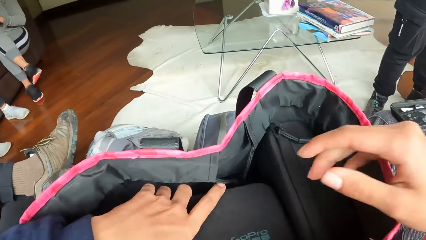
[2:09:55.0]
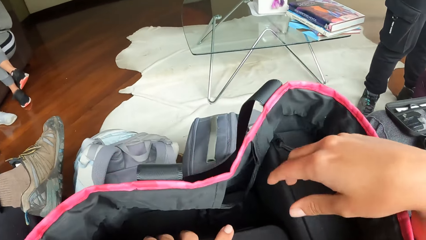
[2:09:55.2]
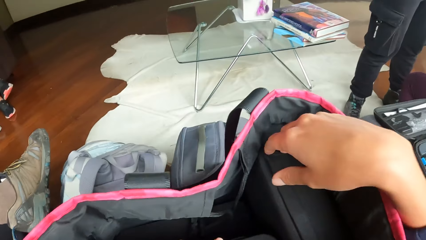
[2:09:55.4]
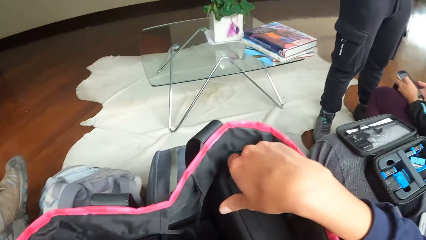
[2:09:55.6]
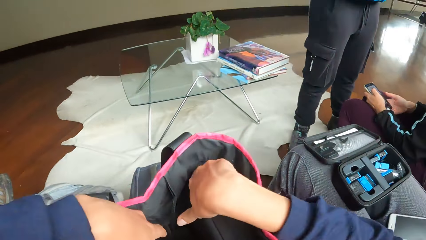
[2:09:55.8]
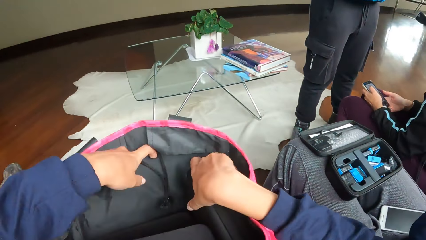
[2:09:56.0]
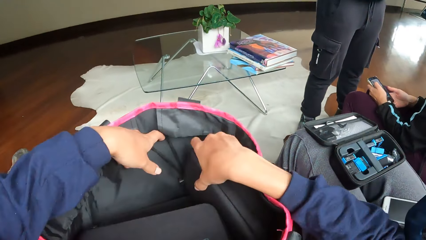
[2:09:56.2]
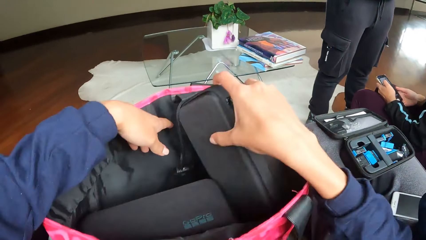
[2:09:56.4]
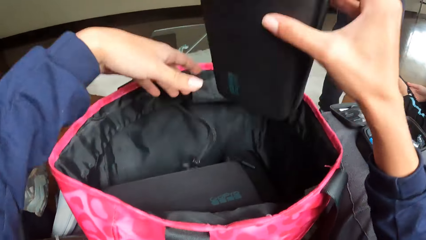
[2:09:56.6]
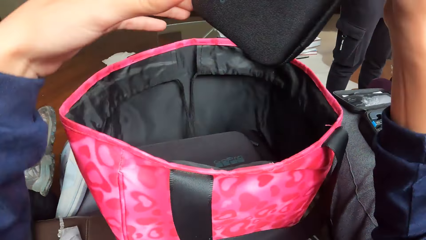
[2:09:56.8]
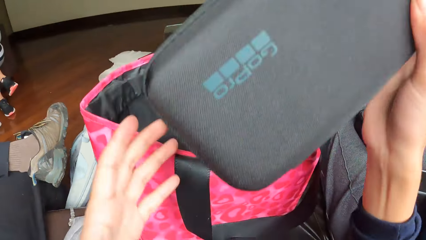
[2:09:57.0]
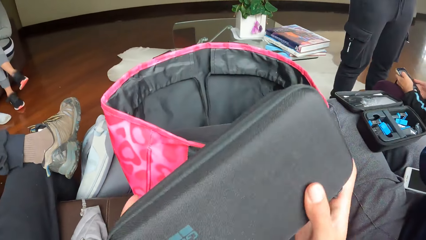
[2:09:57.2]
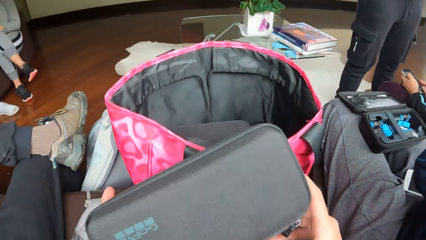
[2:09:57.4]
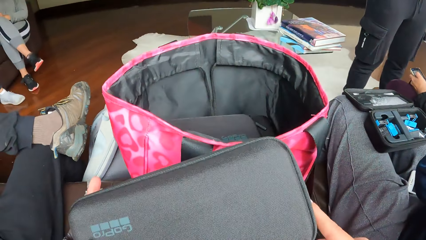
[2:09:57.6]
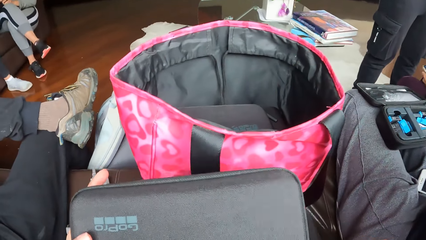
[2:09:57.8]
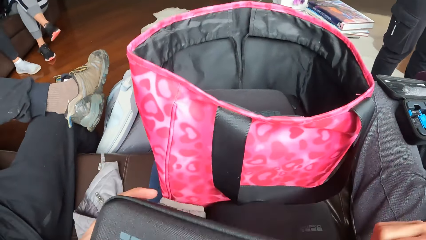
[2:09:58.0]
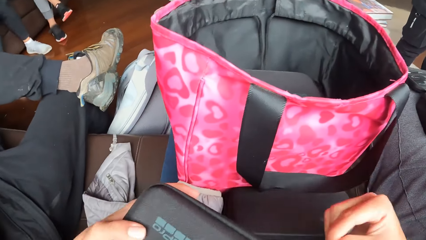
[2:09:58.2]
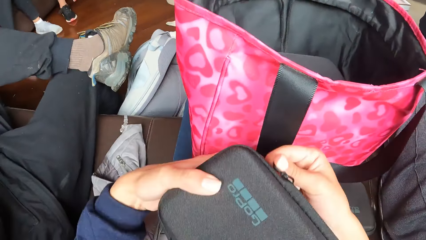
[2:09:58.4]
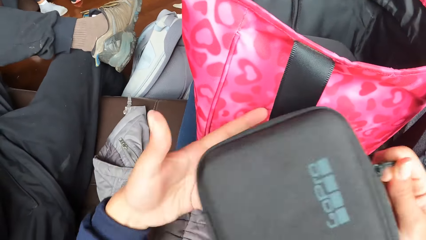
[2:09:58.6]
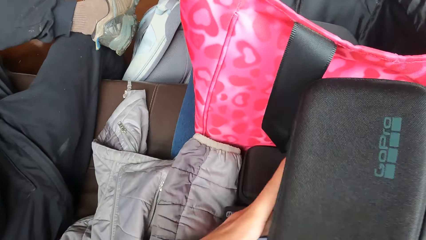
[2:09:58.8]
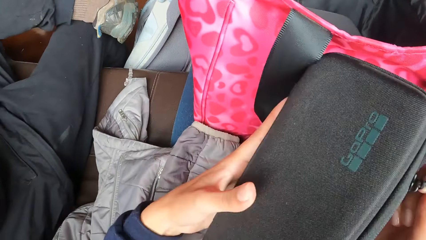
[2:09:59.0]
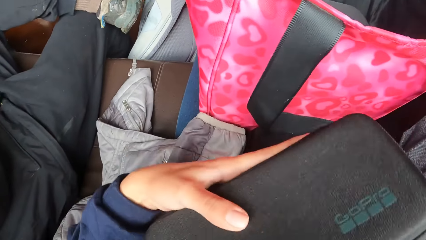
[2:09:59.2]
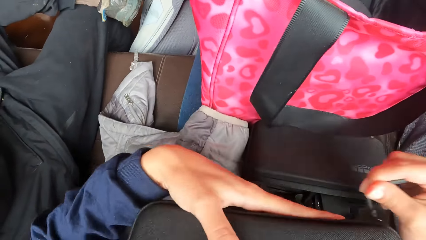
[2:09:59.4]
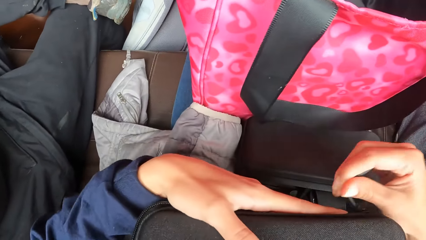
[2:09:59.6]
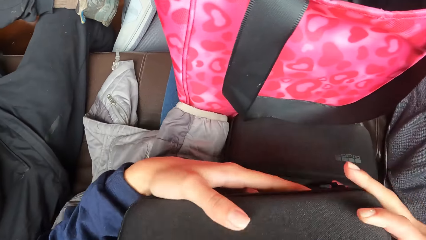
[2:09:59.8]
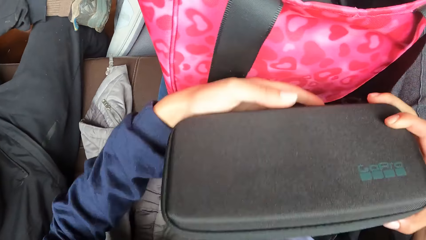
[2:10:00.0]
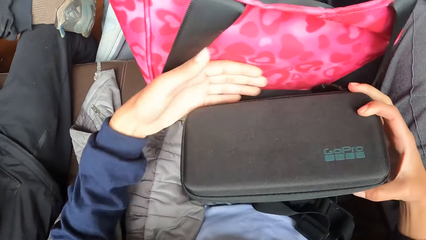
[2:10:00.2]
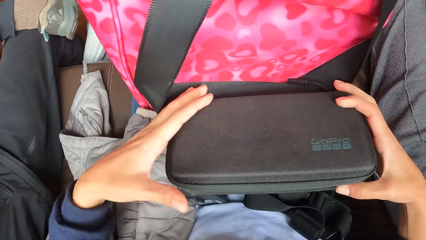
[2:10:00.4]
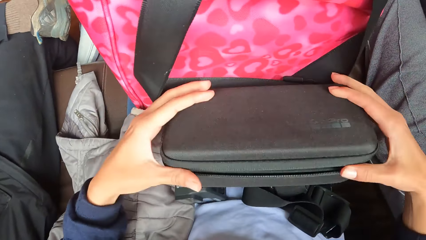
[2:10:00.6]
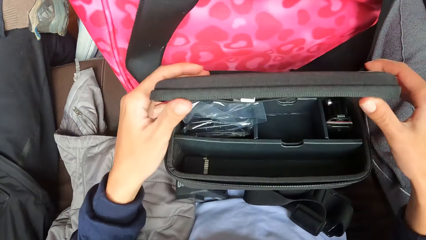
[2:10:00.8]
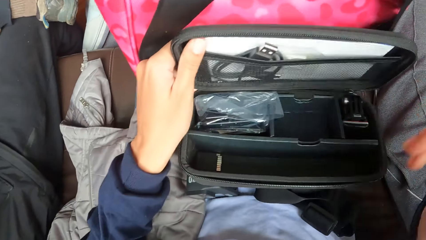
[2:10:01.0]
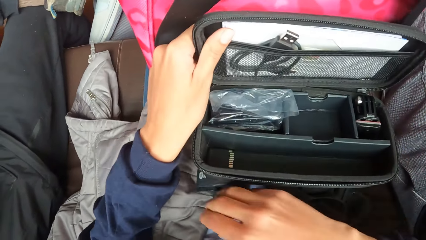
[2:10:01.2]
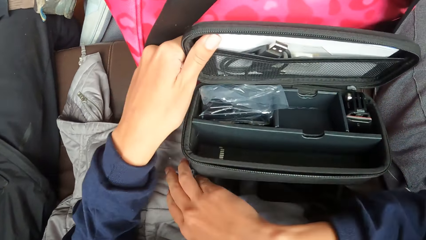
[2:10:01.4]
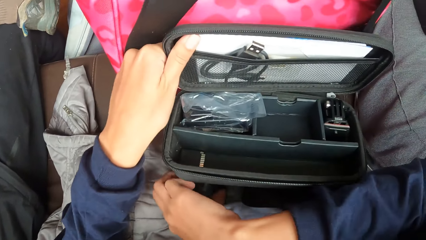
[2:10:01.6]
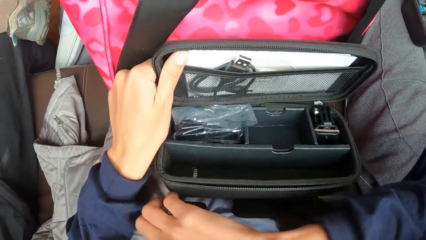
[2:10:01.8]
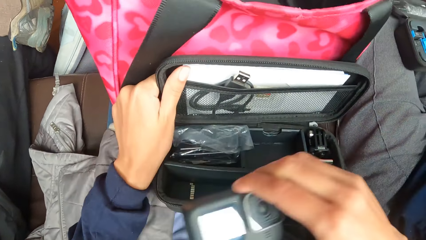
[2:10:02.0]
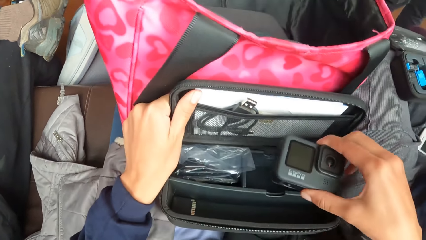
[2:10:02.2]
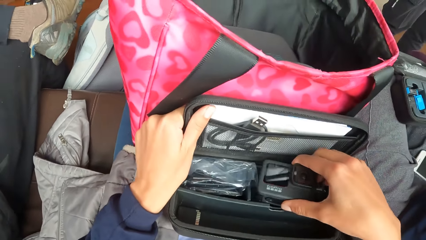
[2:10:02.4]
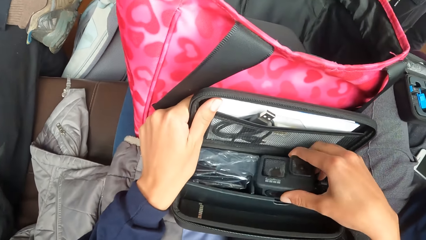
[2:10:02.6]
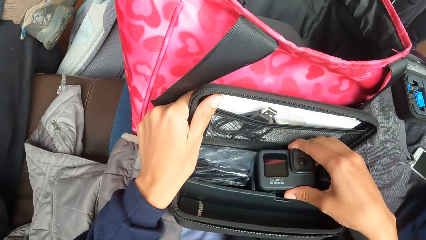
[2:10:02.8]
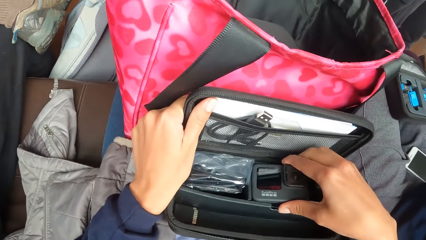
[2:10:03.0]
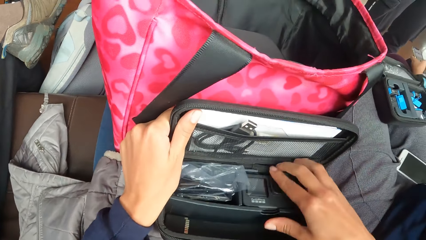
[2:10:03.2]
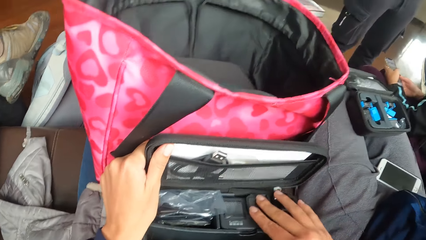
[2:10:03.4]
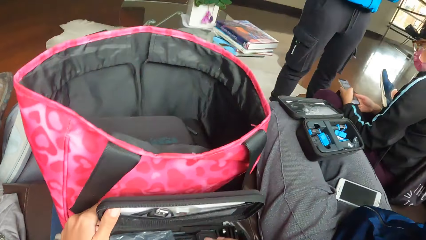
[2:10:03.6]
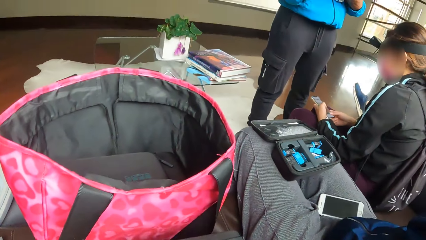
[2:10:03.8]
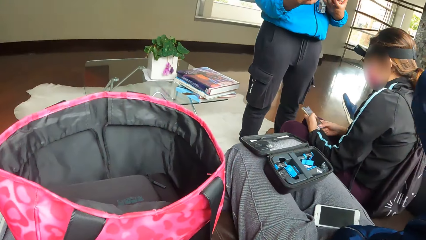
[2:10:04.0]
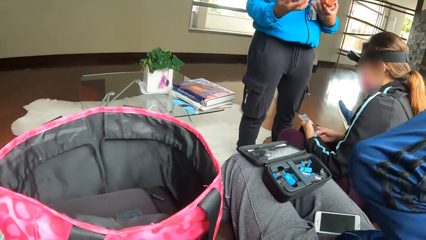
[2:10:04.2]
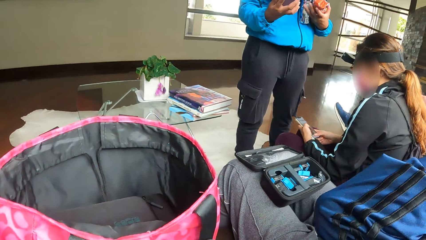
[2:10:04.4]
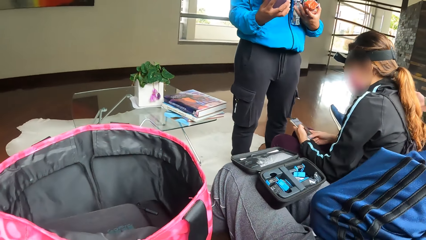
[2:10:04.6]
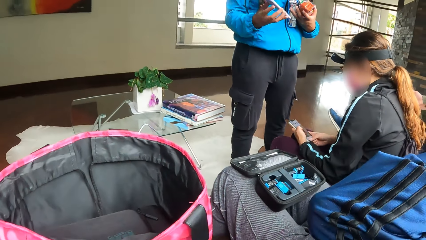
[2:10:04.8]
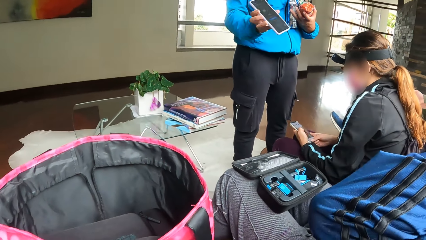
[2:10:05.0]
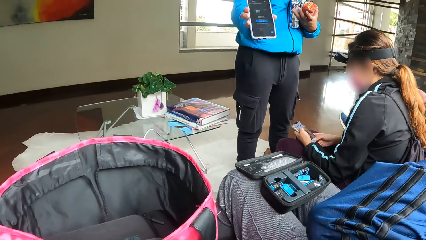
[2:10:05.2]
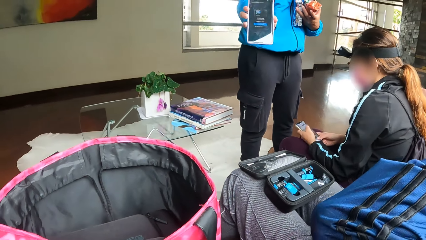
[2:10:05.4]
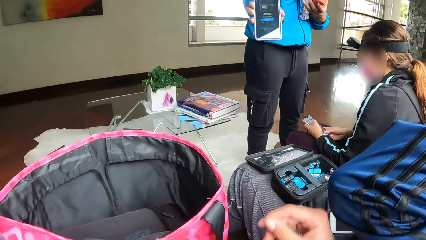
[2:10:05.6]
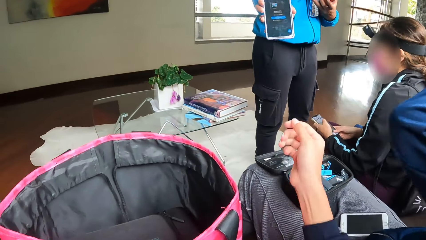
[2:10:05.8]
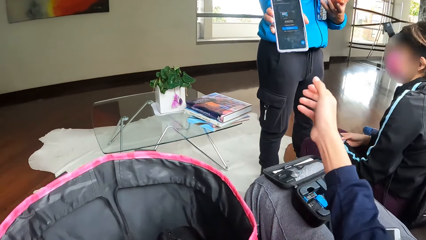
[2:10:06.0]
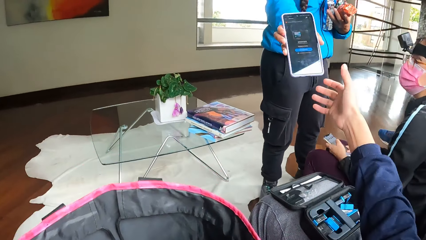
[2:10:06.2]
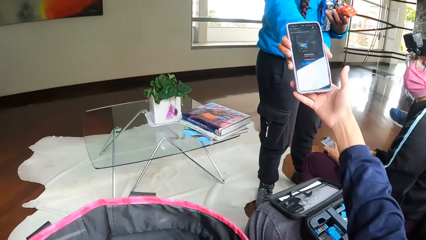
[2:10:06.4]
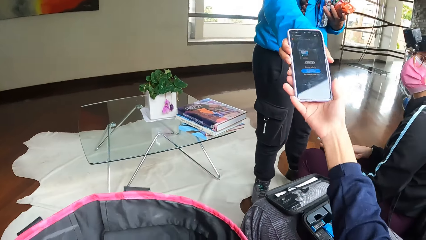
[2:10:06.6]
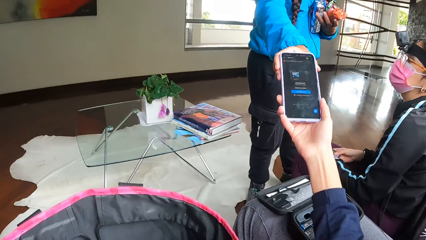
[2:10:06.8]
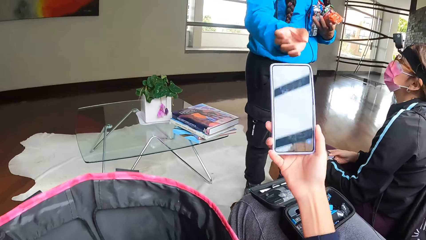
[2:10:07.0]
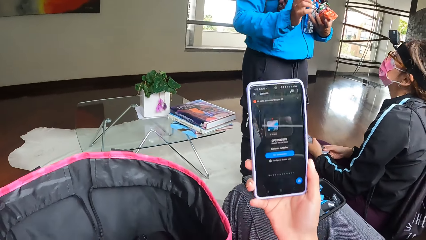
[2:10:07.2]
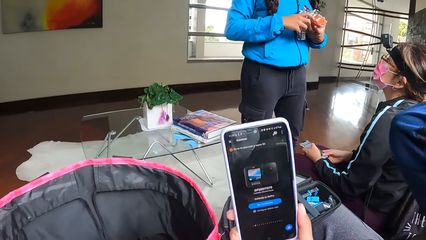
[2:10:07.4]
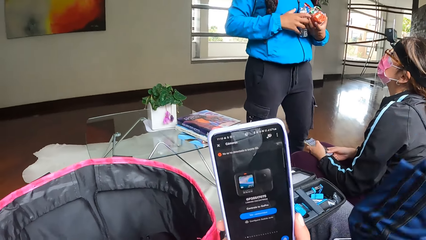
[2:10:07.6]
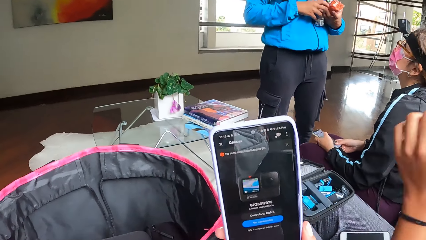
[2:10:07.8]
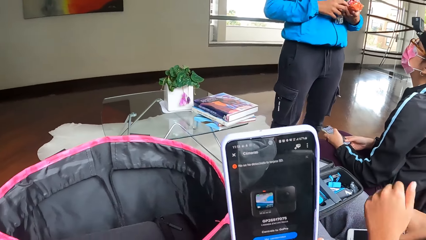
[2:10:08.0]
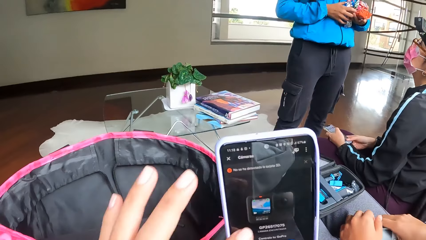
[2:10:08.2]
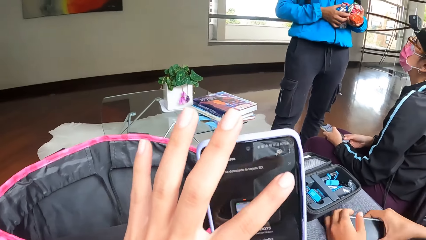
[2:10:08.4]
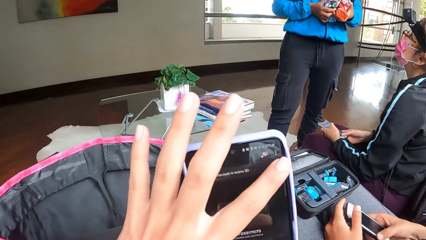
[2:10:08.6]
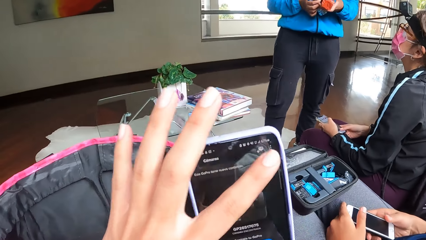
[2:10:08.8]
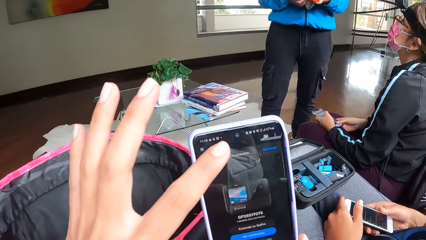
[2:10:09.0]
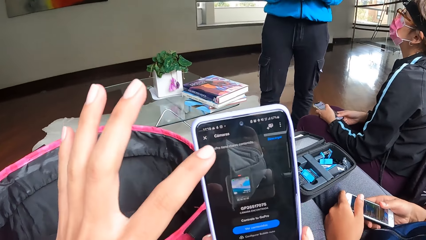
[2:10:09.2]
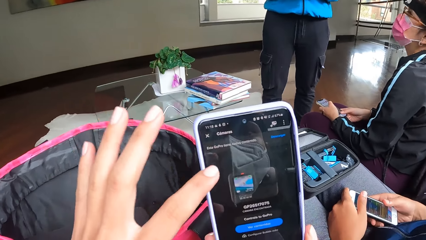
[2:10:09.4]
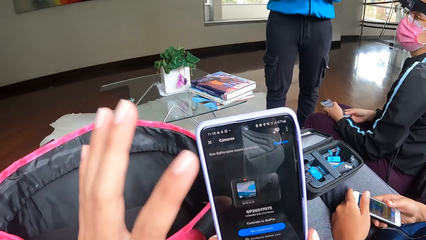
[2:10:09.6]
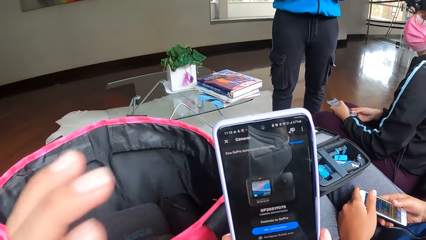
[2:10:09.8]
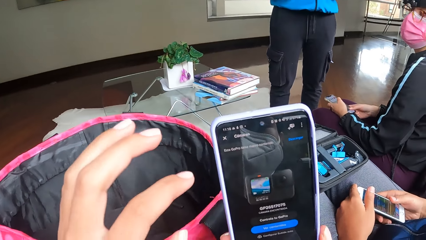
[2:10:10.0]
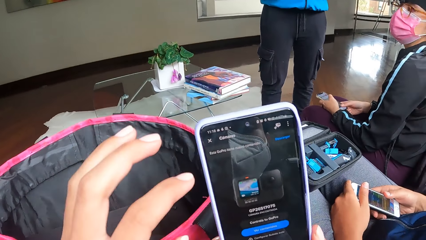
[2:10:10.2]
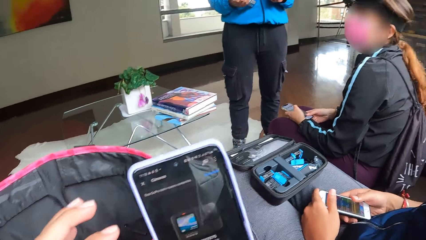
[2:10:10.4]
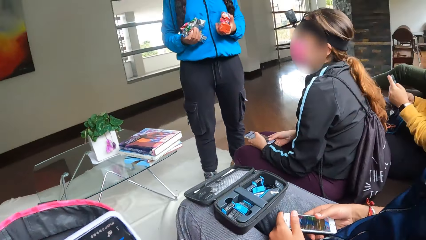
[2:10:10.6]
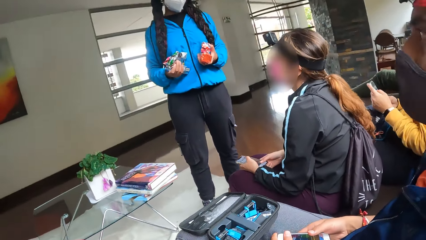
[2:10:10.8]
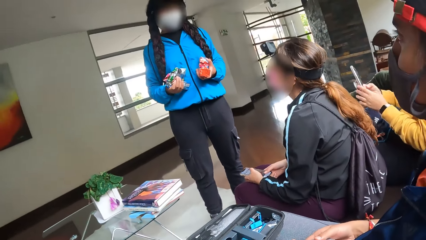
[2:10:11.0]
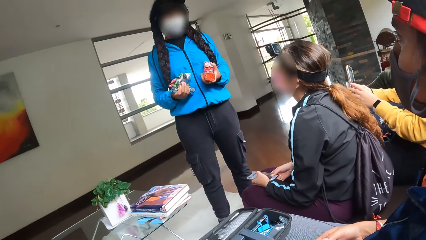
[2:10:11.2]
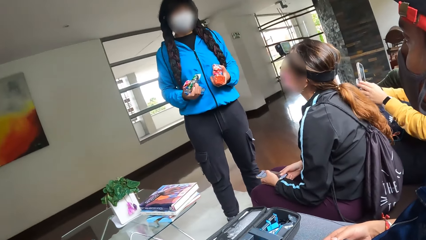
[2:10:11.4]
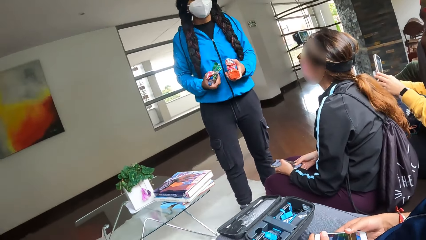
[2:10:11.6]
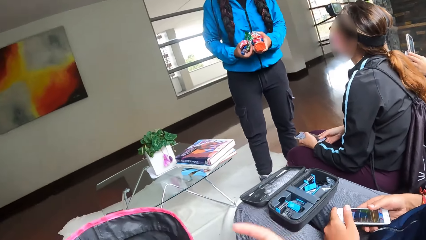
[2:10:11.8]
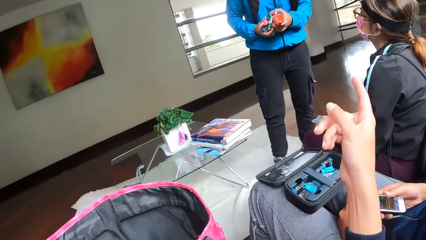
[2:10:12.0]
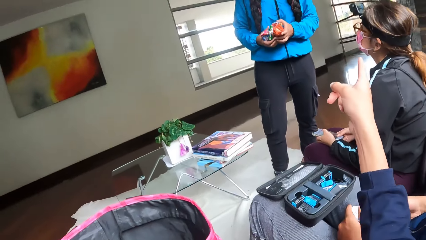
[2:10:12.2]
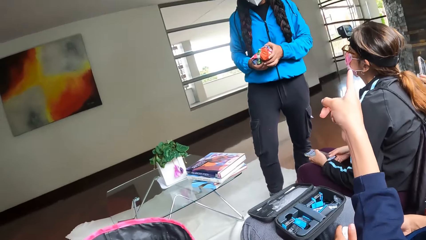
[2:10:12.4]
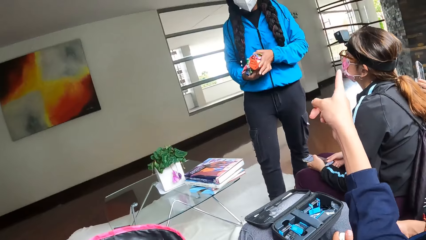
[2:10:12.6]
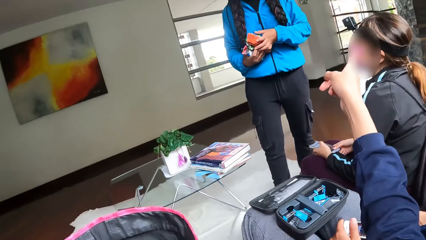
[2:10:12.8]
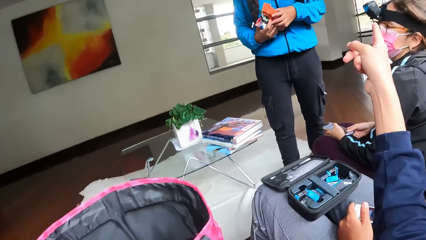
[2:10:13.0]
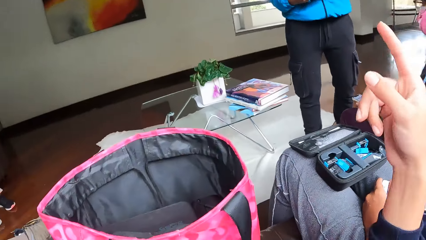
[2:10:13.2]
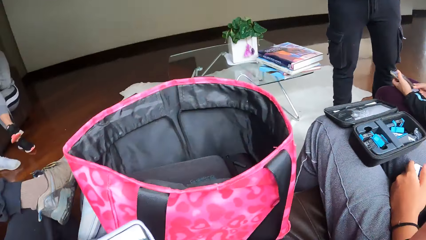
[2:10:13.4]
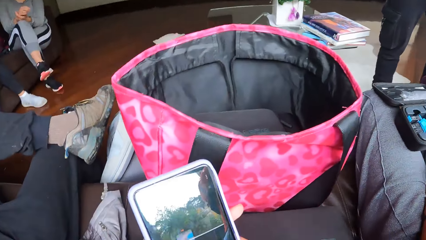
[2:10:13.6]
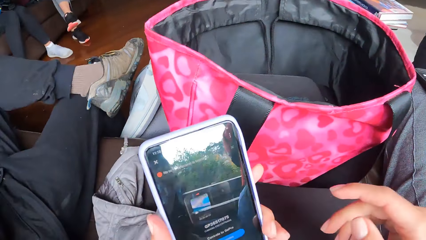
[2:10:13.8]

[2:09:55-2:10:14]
The camera wearer reaches inside the pink bag. She picks up a camera case from the pink bag on her thigh with her right hand. She unzips the camera case in her left hand with her right hand. She places the camera case on the camera case on her thigh with both hands. She opens the camera case on the camera case on her thigh with both hands. She picks up the camera from her thigh with her right hand. She places the camera in her right hand into the camera case on the camera case on her thigh. The woman shows the camera wearer the phone. The camera wearer collects the phone from the woman's right hand with her right hand. She uses the phone in her right hand with her left hand. The woman holds items in hand. The camera wearer points at the woman with her right hand. She makes gestures with her hand.
